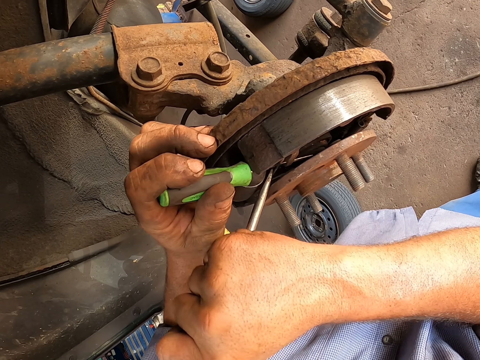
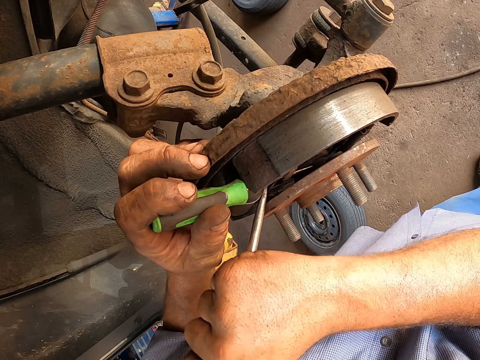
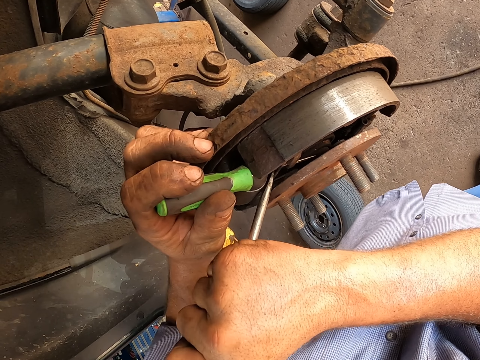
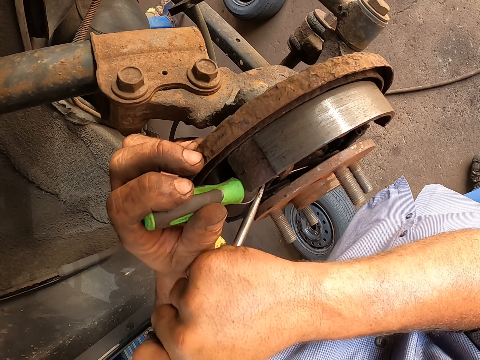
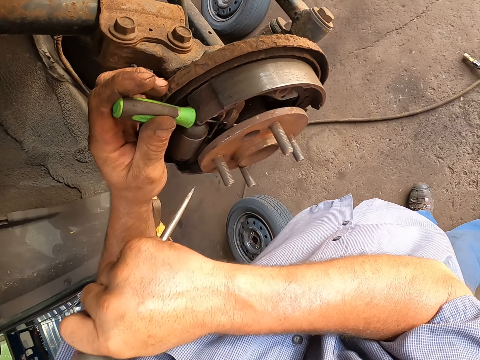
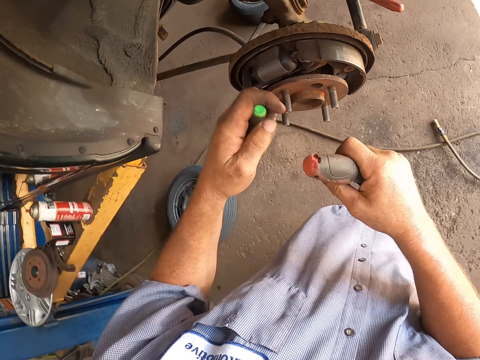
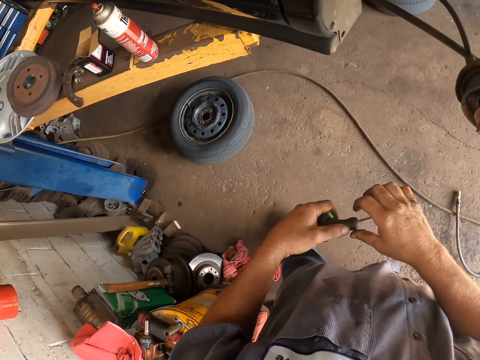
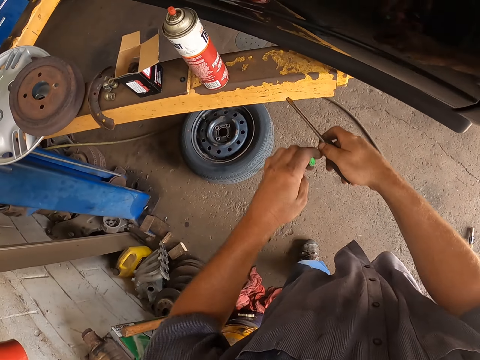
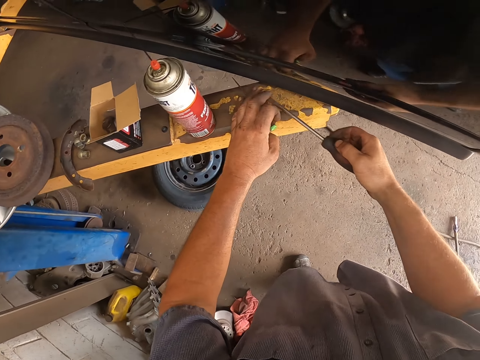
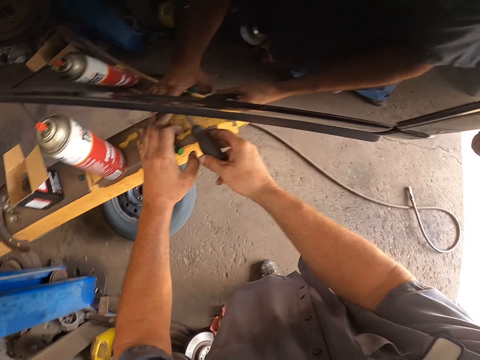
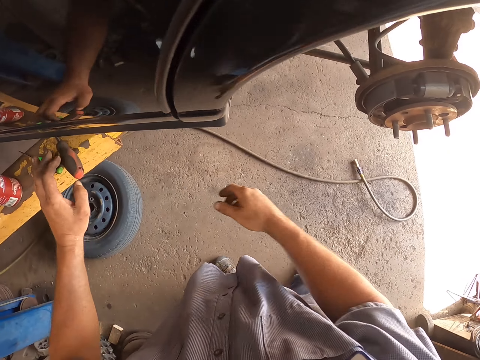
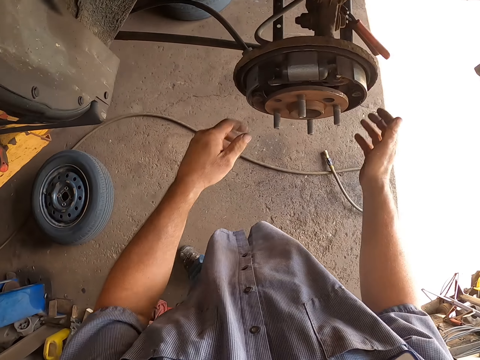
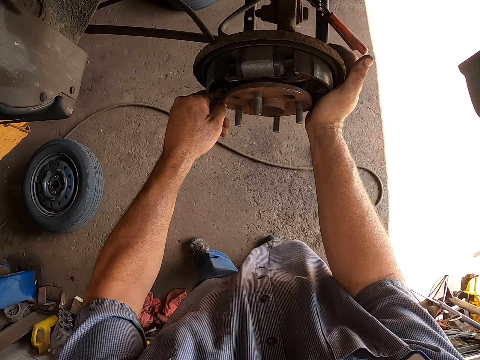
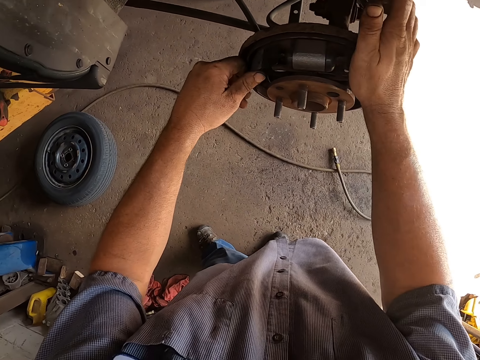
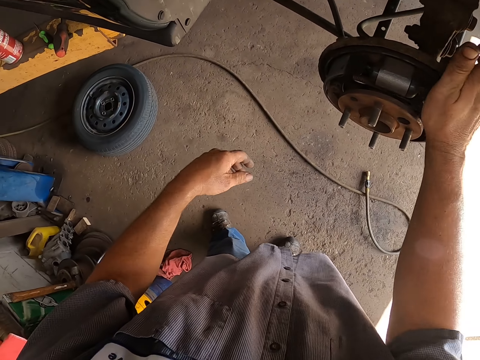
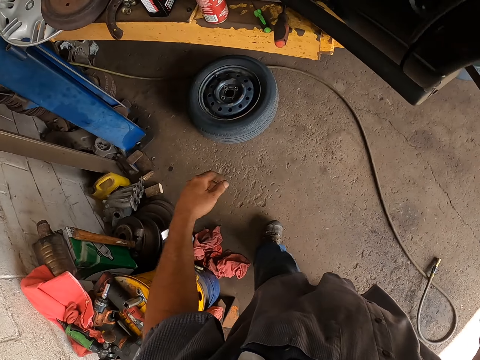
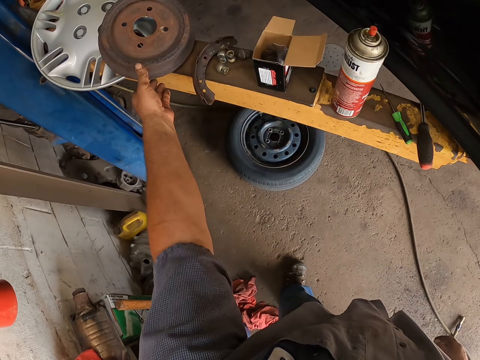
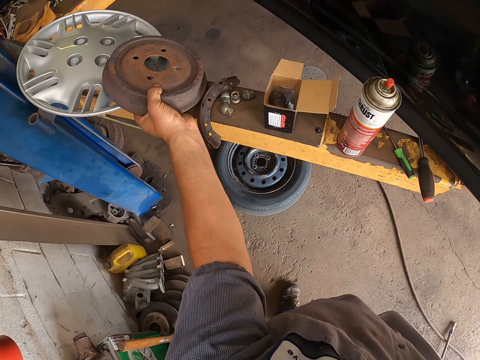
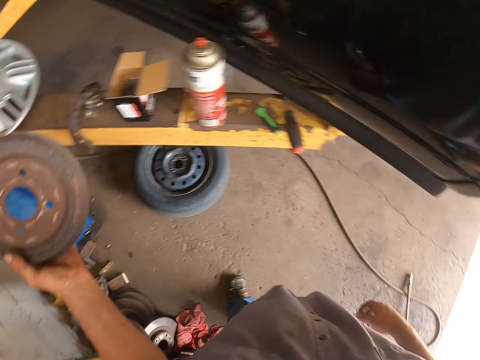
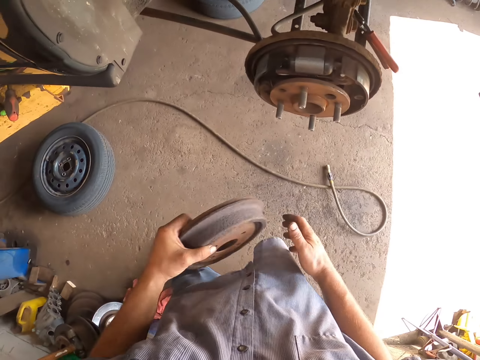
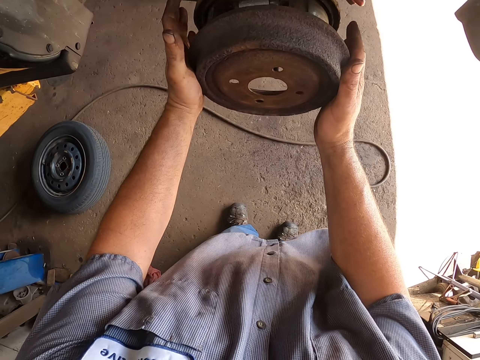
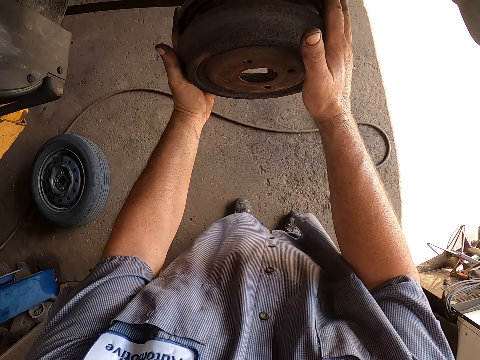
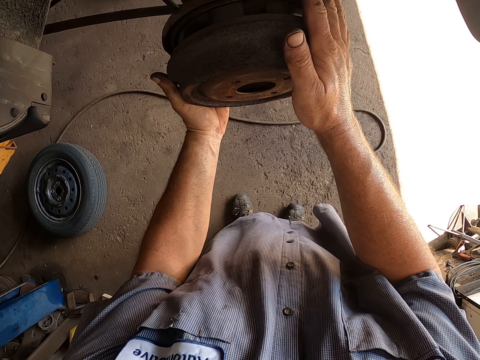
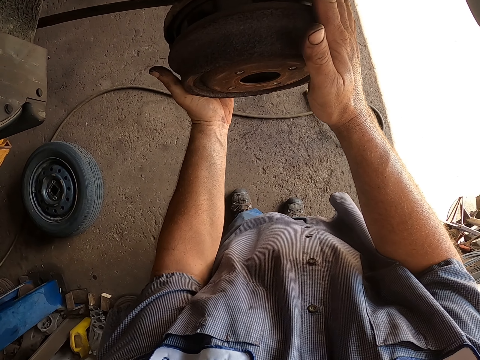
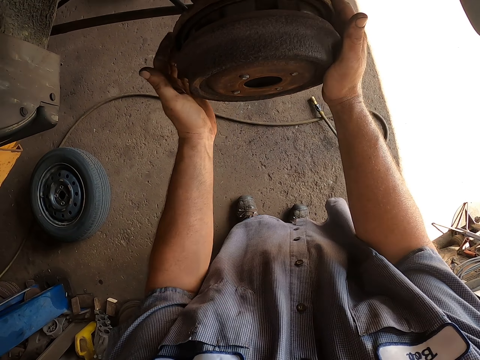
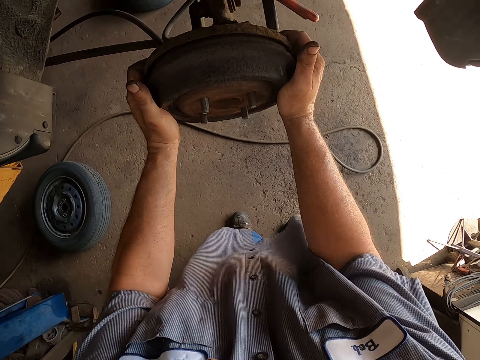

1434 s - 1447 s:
The camera wearer passes the screwdriver to the other hand. They pass the screwdriver to the other hand again. They put the screwdriver on the metal bar. They put the other screwdriver on the metal bar. They hit the wheel hub with their hands. They pick up the wheel disc. They hold the wheel disc with the other hand. They fix the wheel disc on the wheel hub.

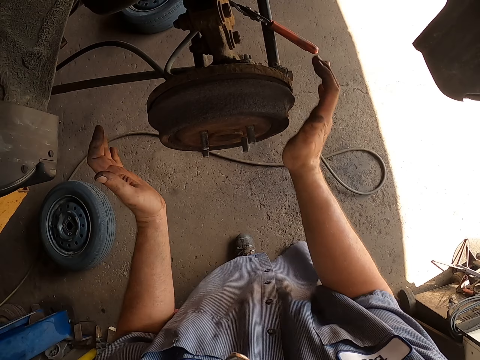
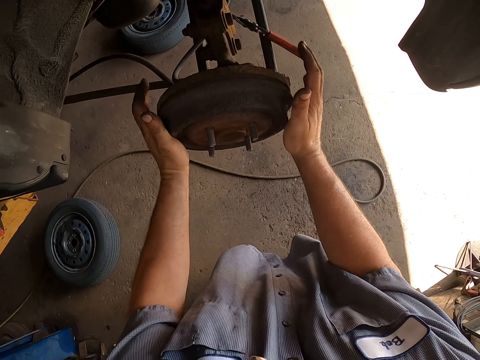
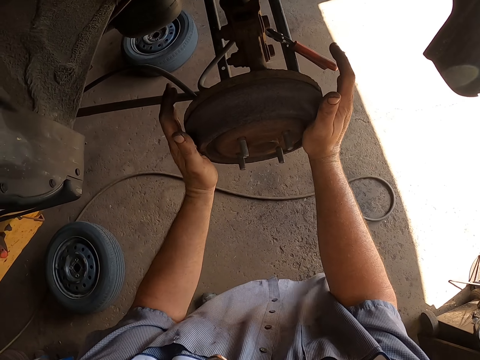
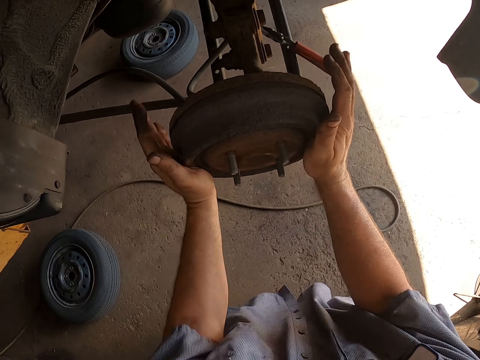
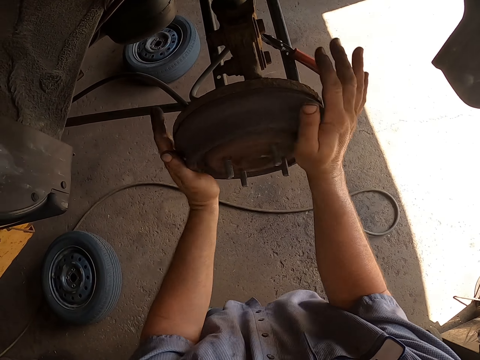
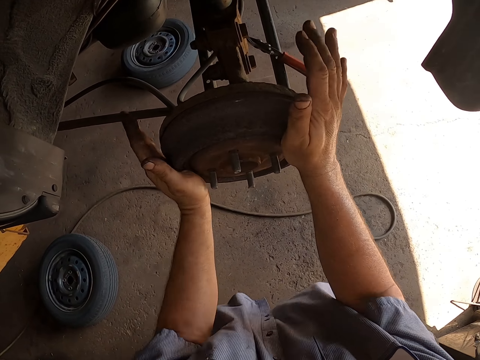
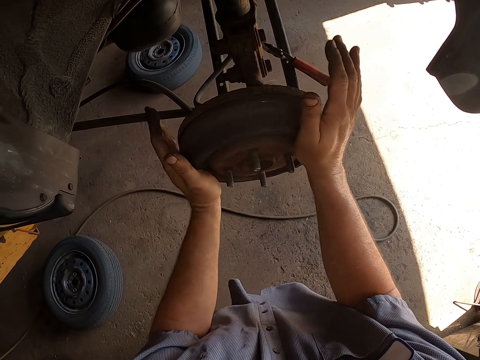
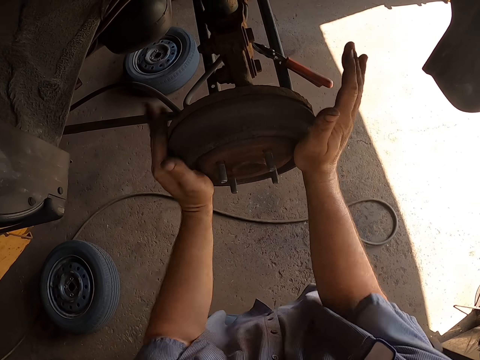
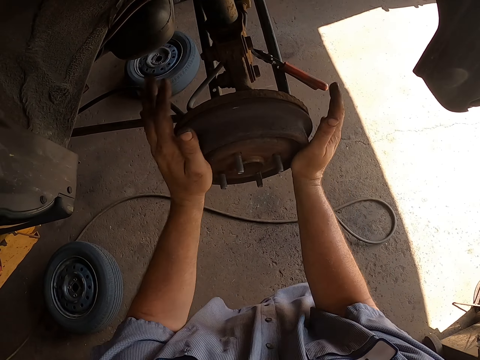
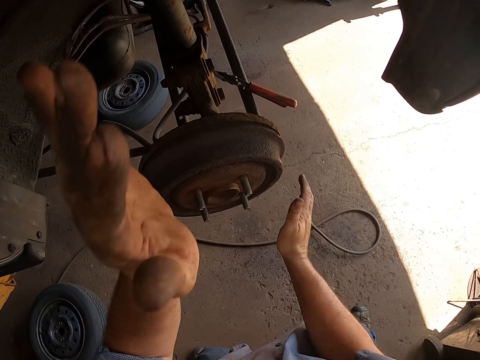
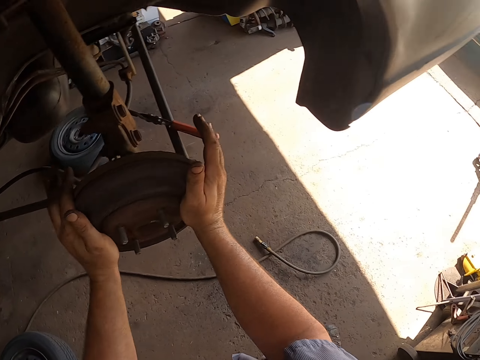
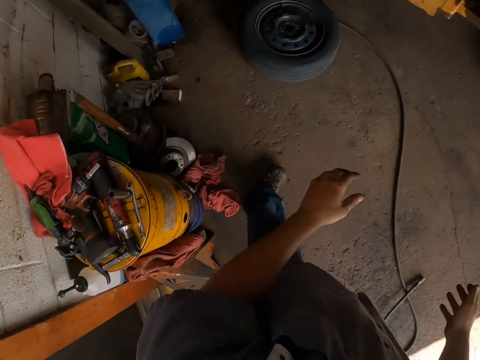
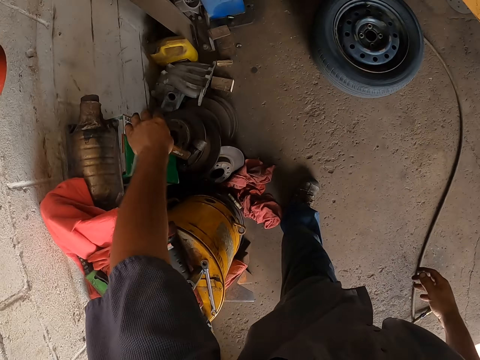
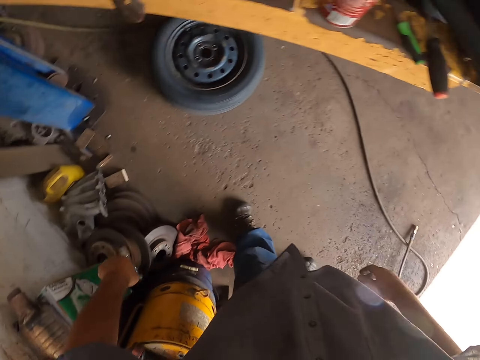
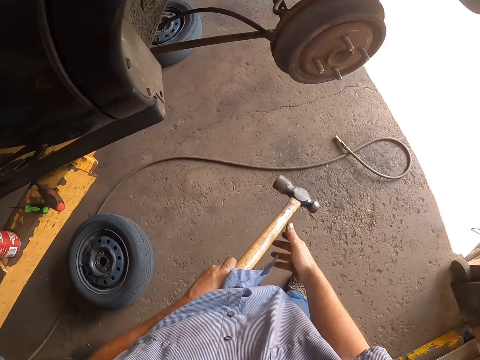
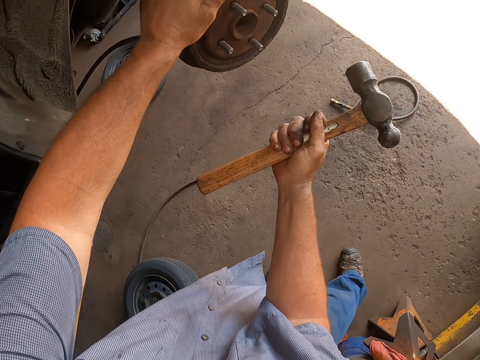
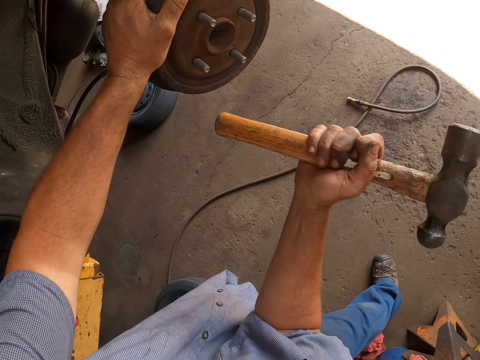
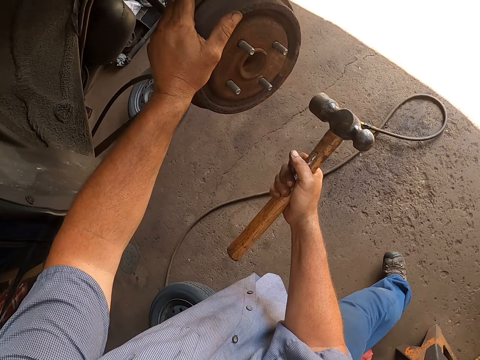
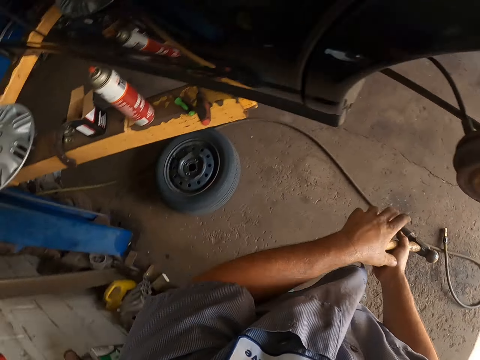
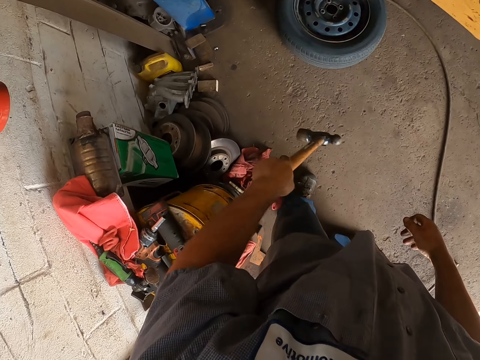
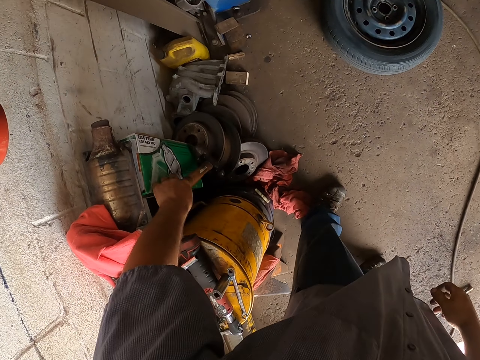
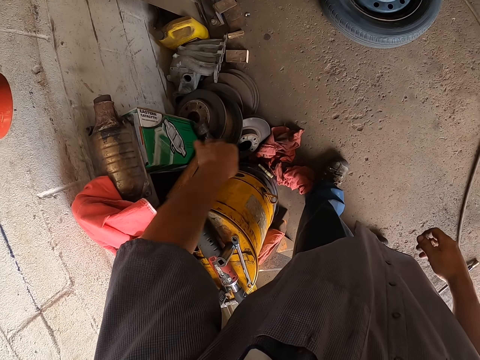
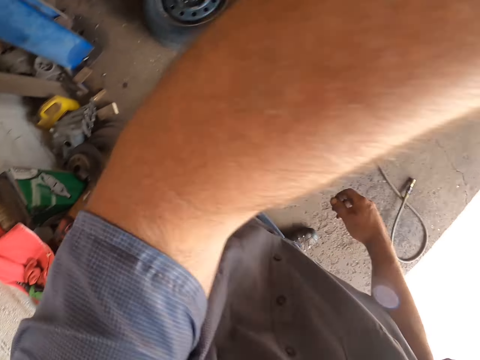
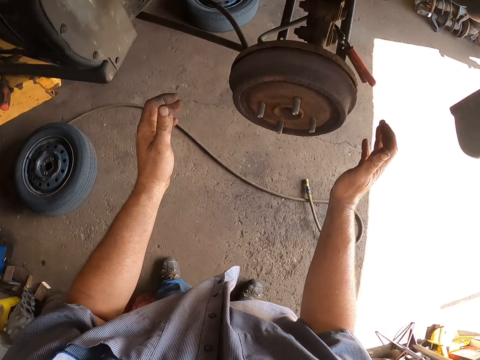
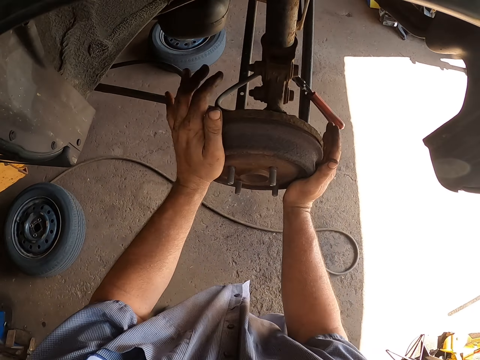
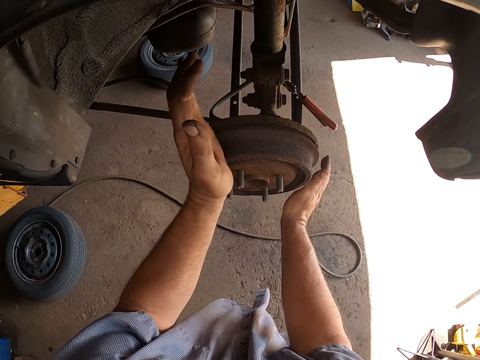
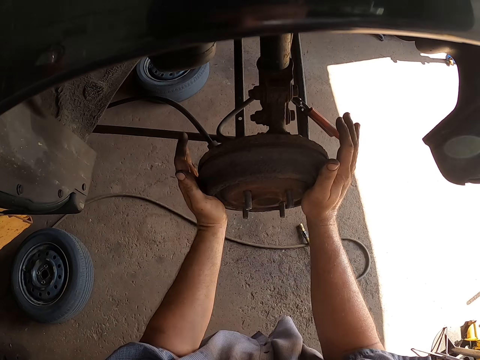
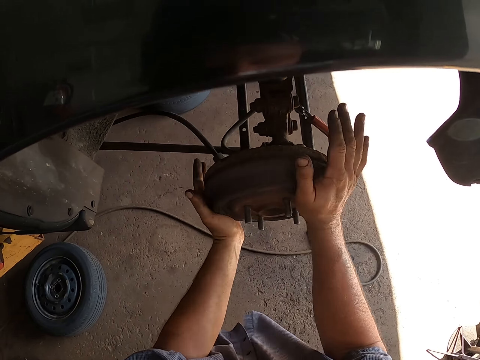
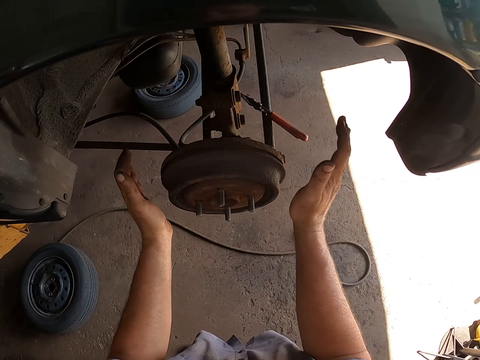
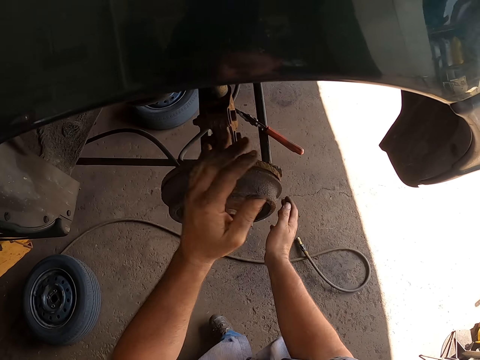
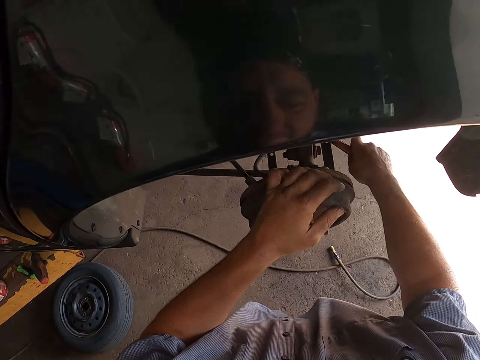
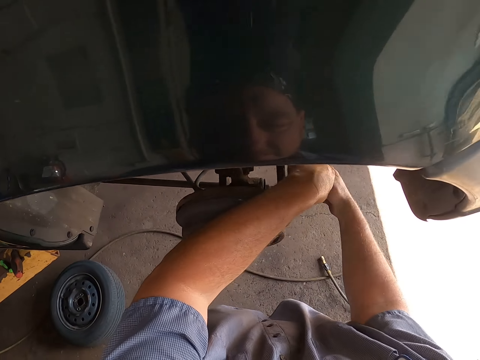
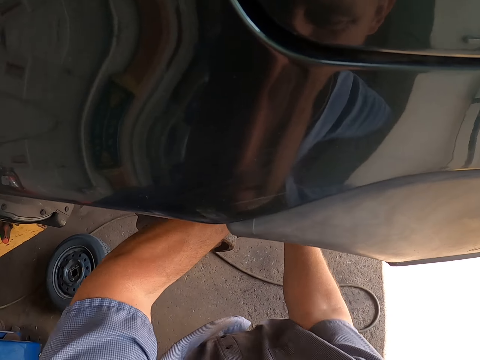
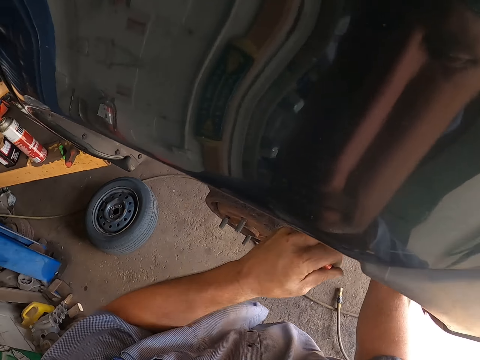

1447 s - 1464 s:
The camera wearer hits the wheel disc with their hands. They rotate the wheel disc. They hit the wheel disc with their hands. They rotate the wheel disc. They hit the wheel disc with their hands. They rotate the wheel disc. They hit the wheel disc with their hands. They rotate the wheel disc. They look around. They pick up the hammer. They hold the hammer with the other hand. They hammer the wheel disc. They hold the hammer with the other hand. They put the hammer on the rim. They touch something. They hit the wheel disc with their hands. They tighten the wheel hub. They rotate the wheel disc. They hit the wheel disc with their hands. They rotate the wheel disc. They pick up pliers.
